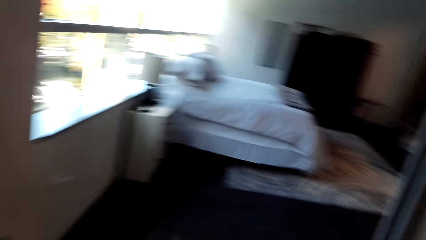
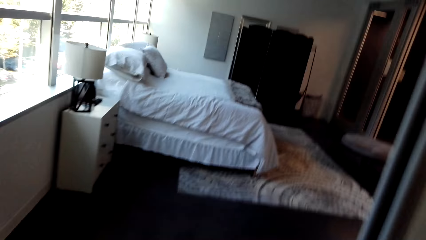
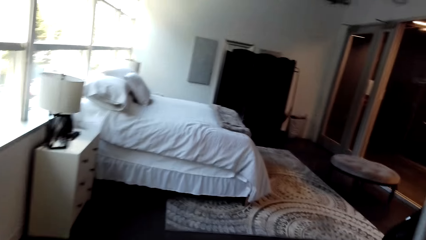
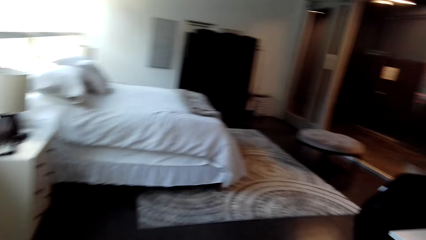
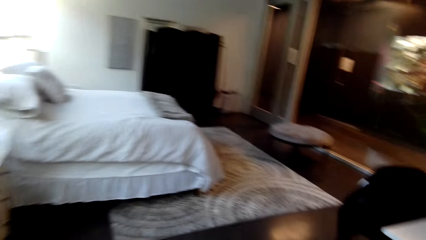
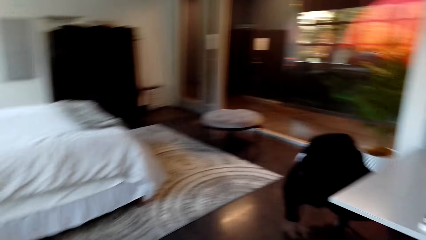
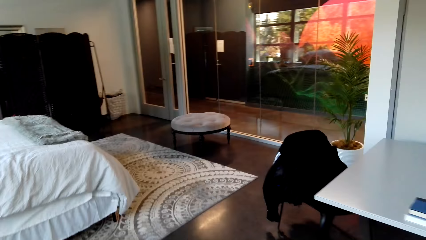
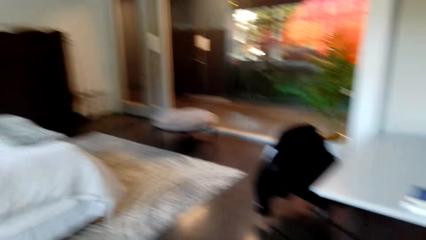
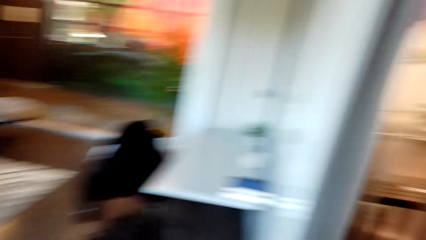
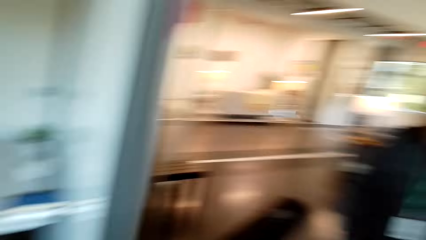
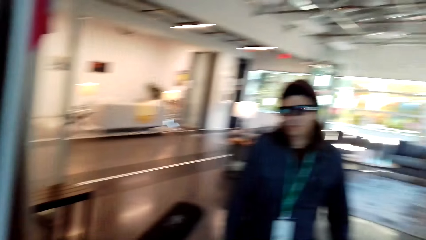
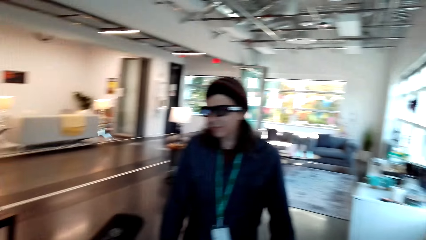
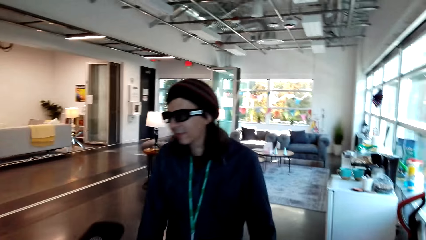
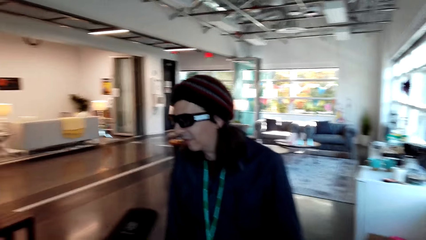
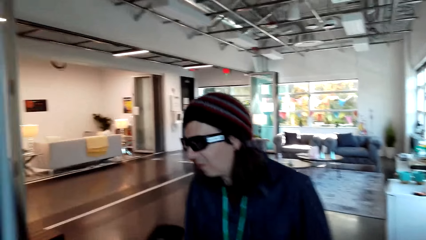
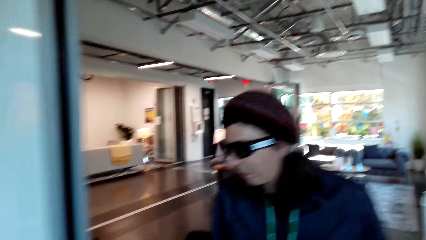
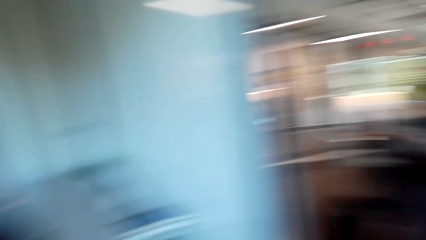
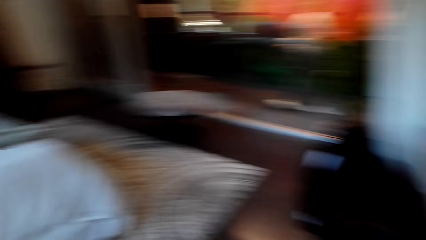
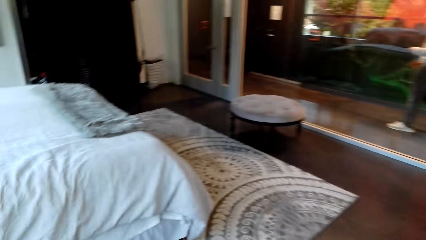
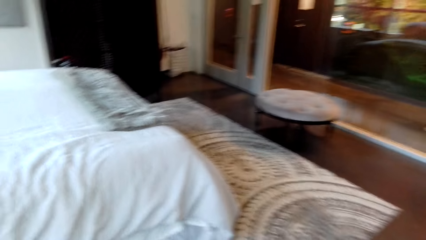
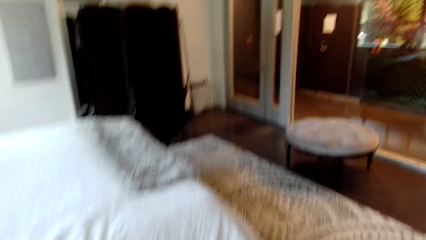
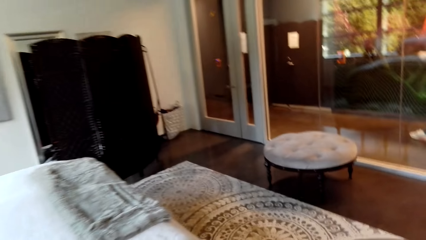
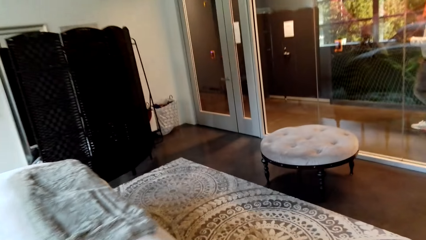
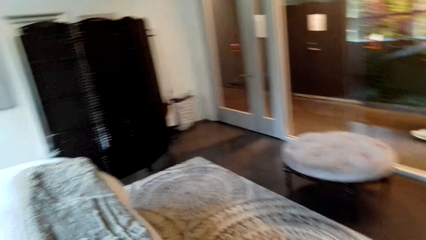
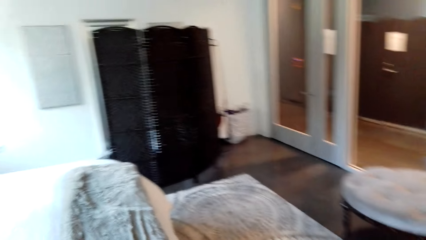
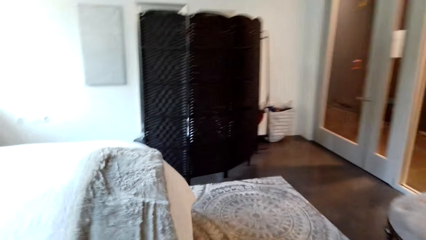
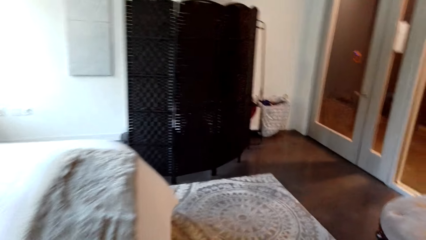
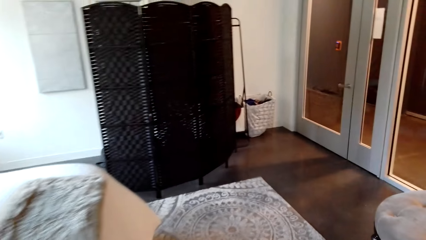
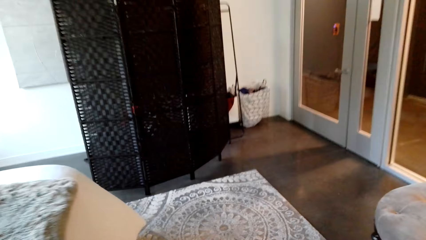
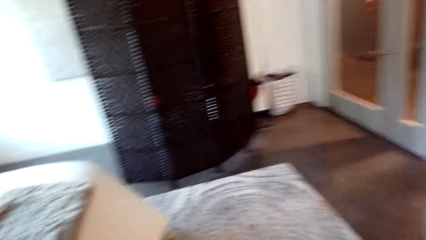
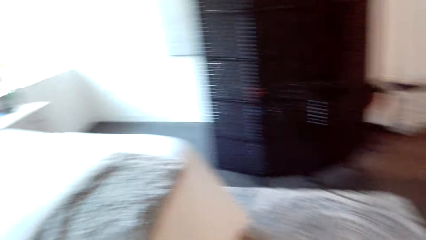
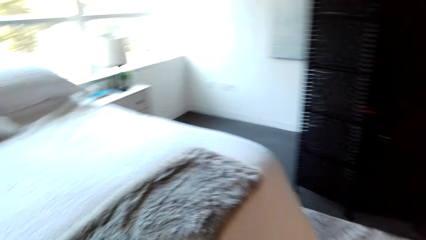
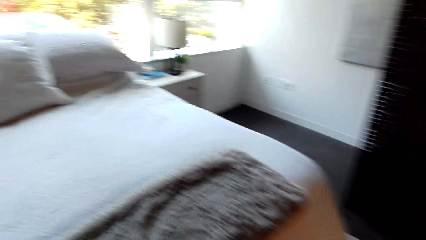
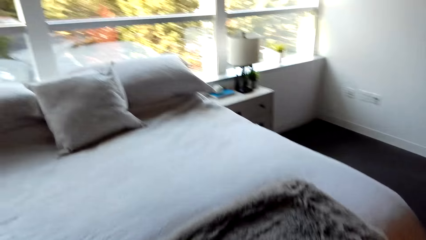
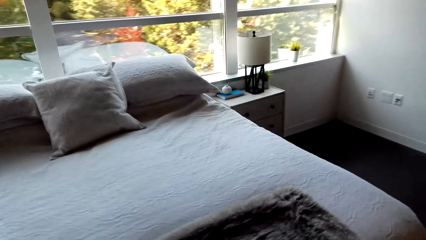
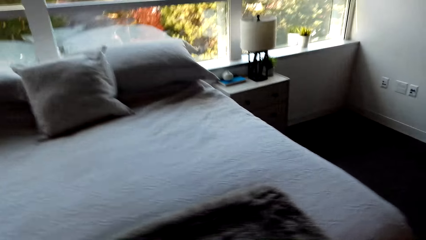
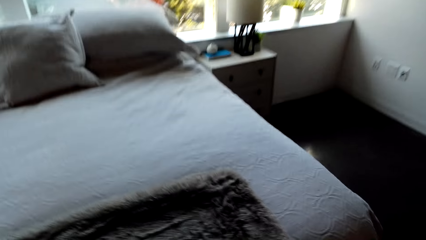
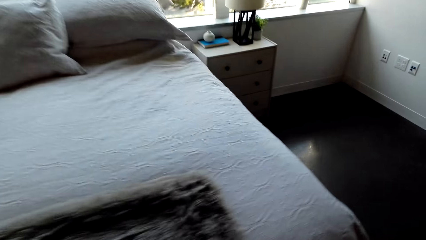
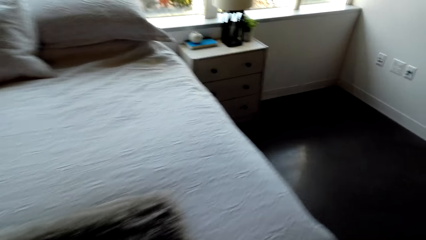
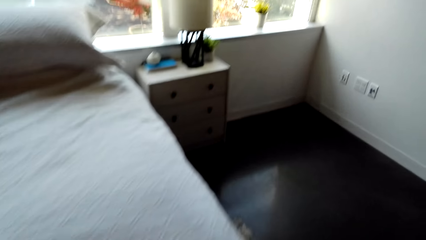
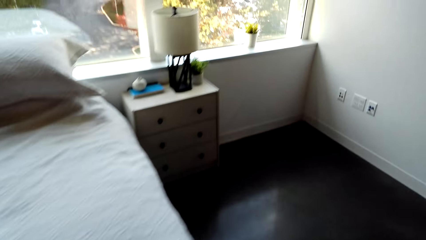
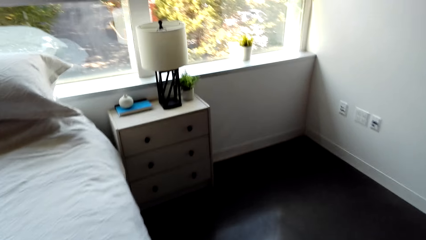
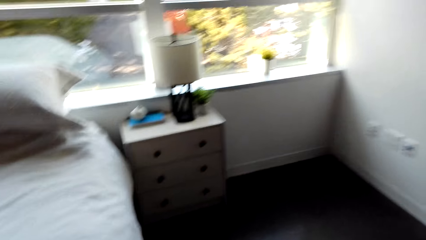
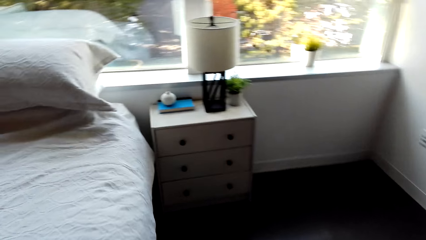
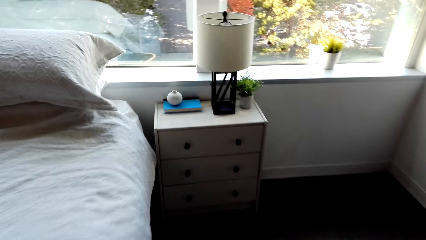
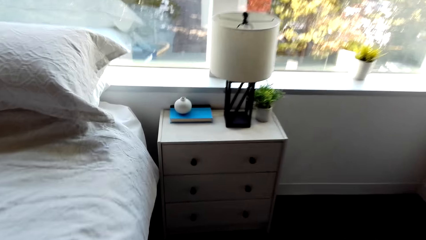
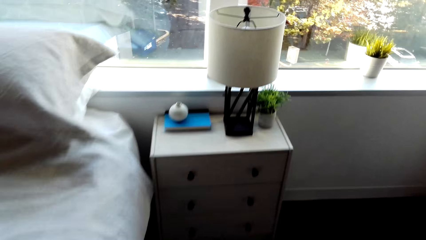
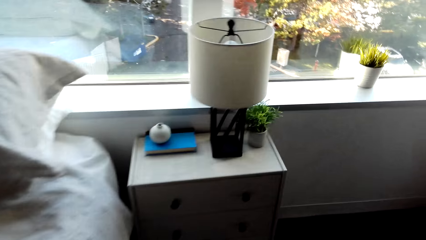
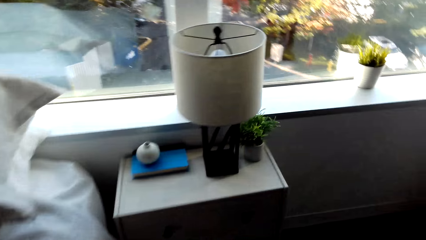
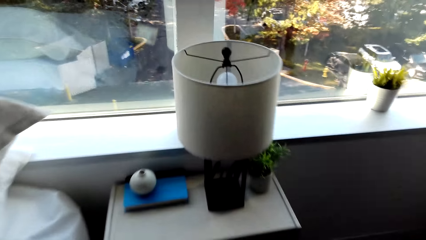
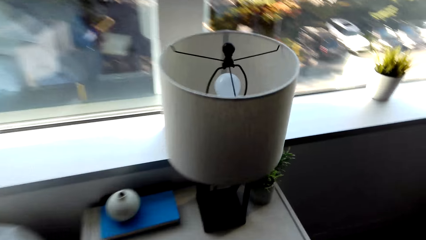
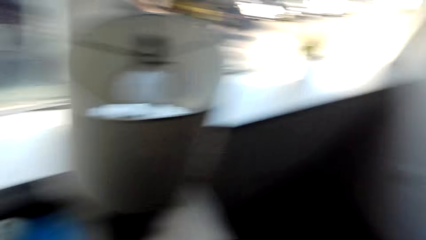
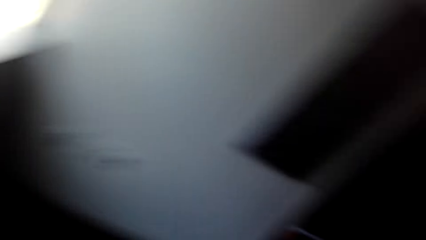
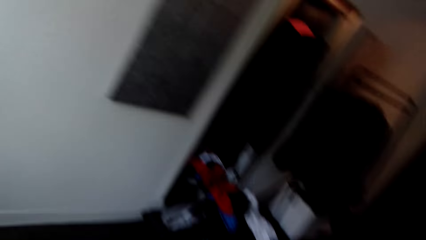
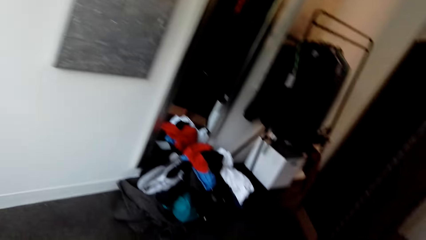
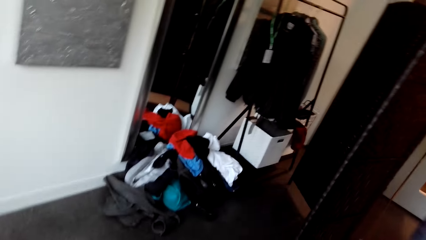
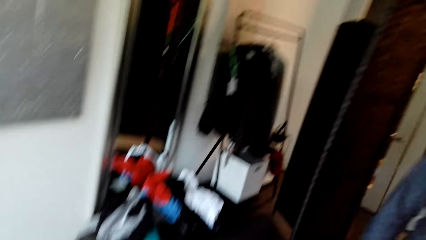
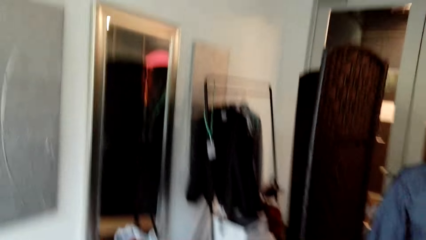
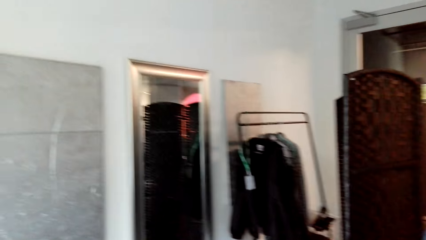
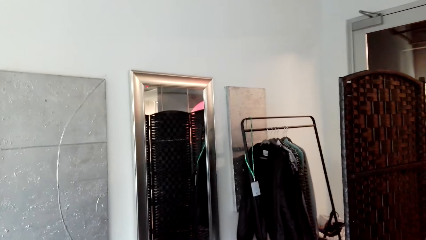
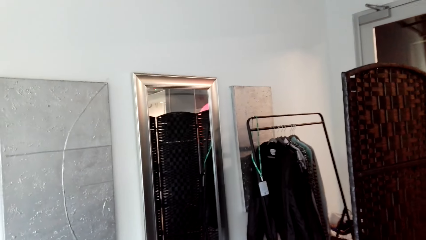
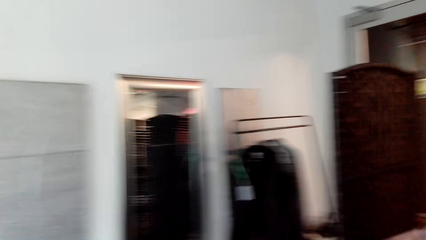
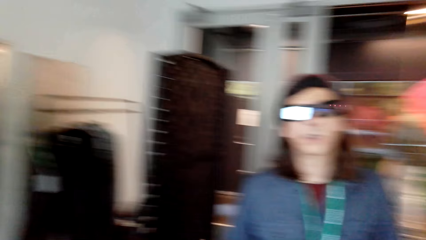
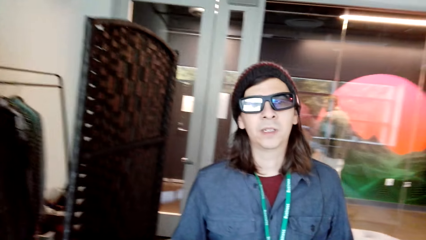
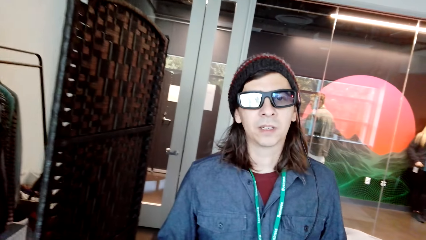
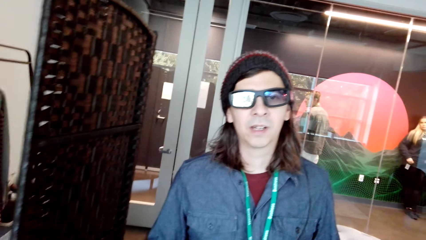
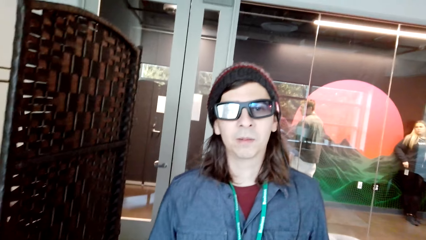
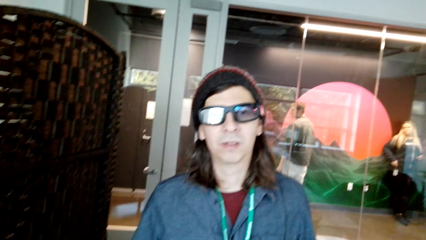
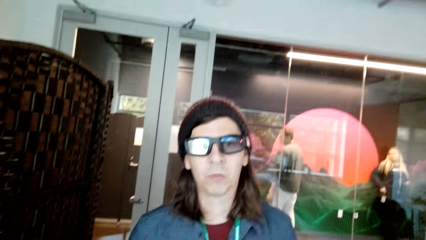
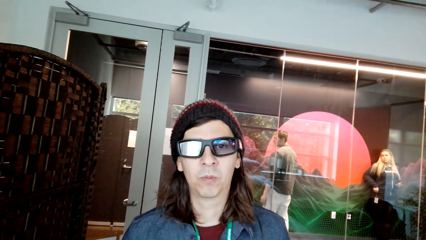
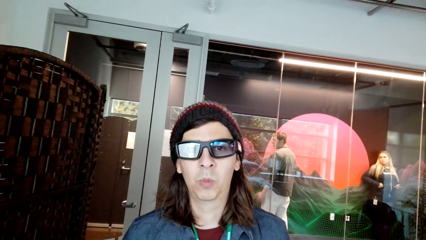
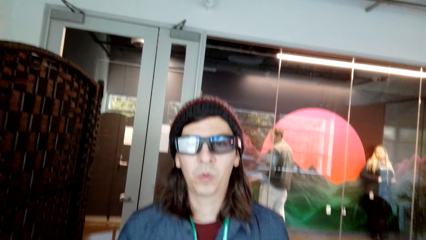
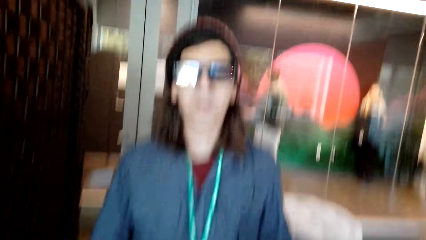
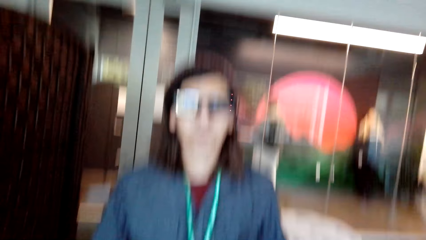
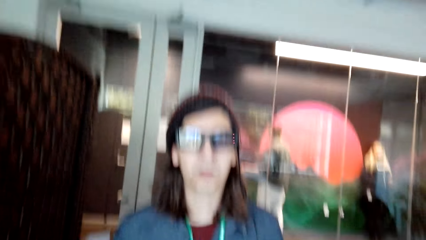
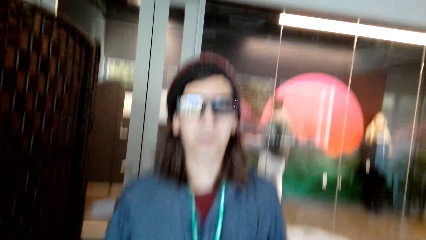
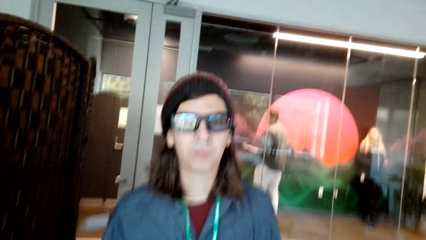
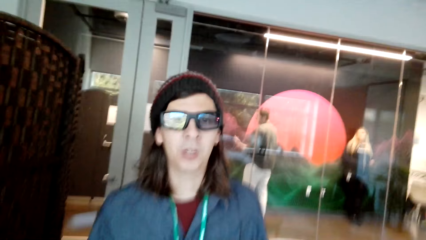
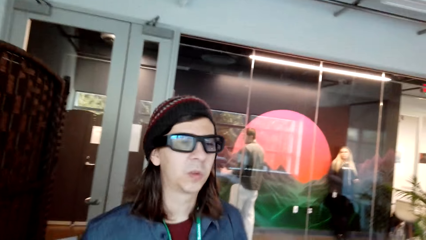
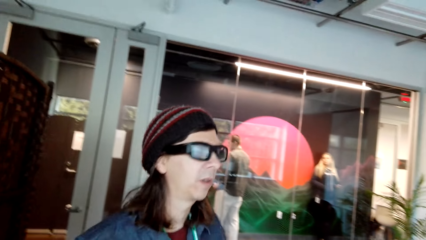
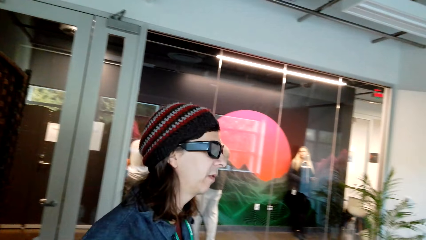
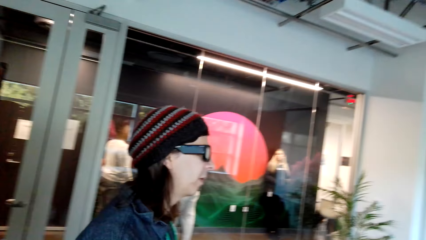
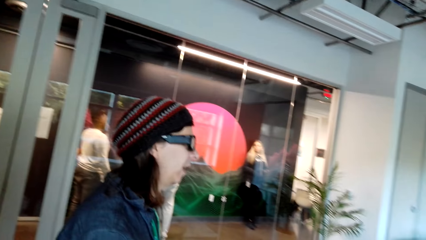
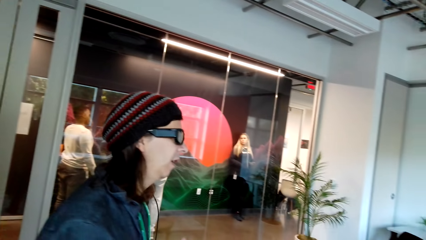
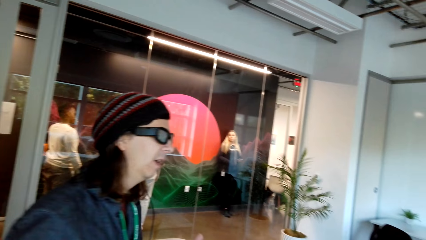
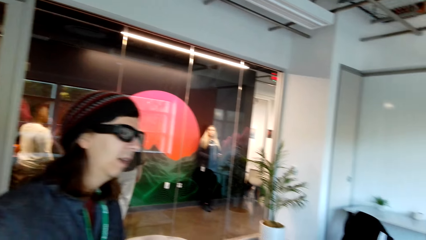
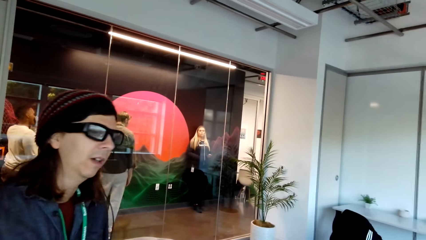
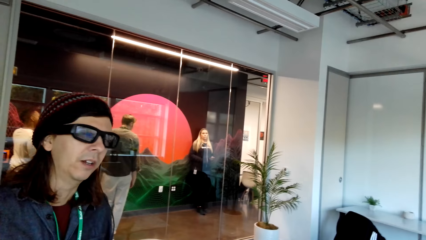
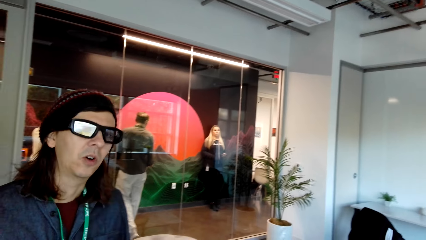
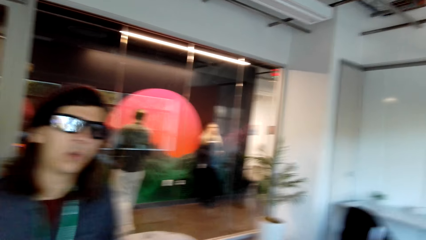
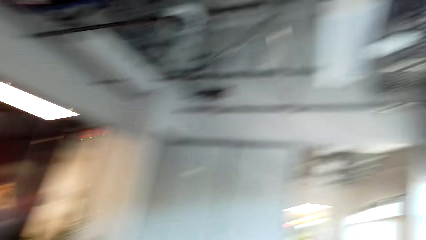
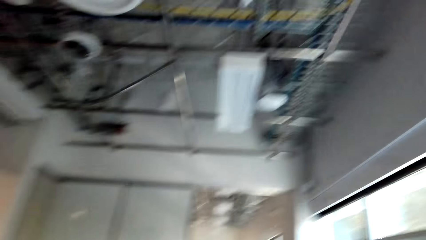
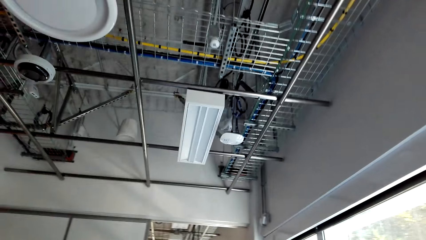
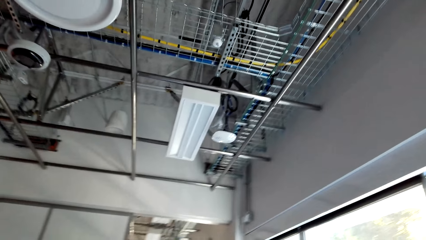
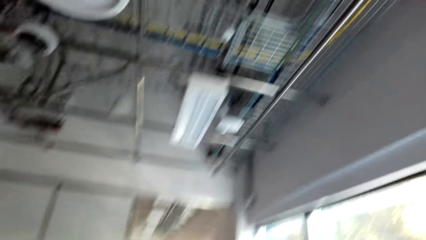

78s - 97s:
A person moves around the room with another person. The first person converses with the other person. The camera wearer dialogues with a man.
